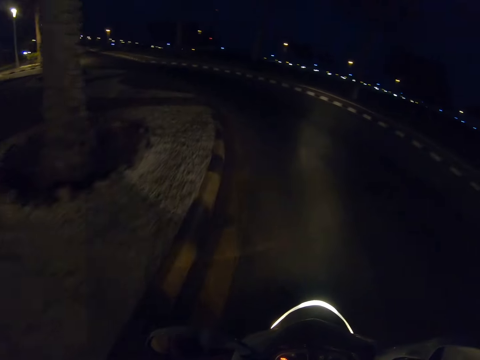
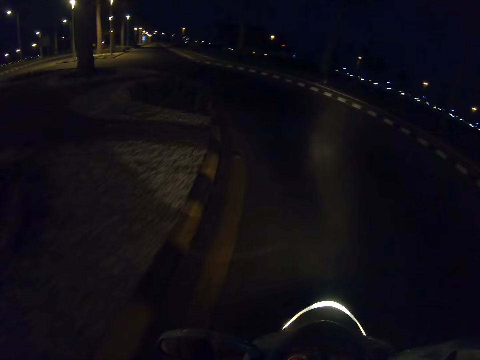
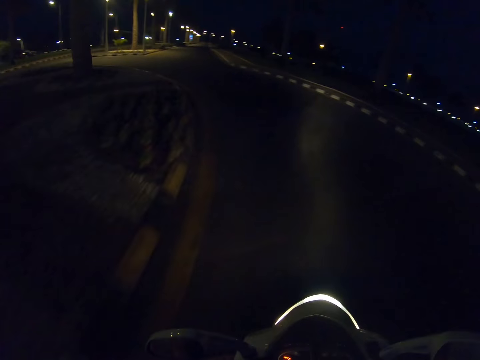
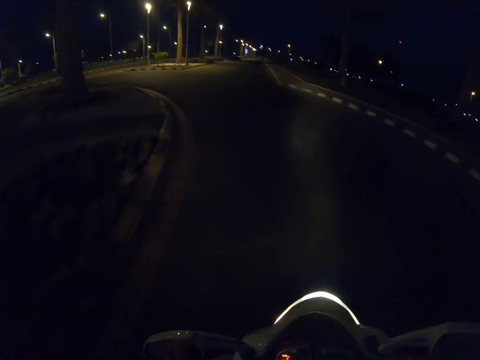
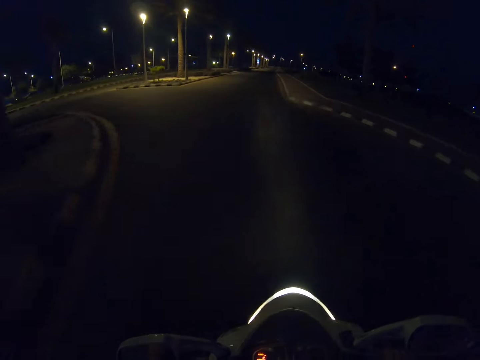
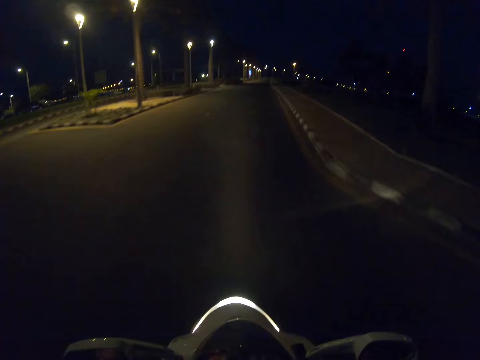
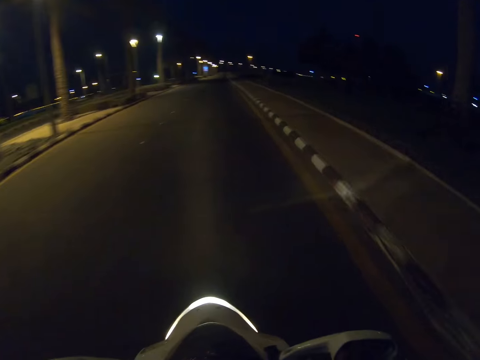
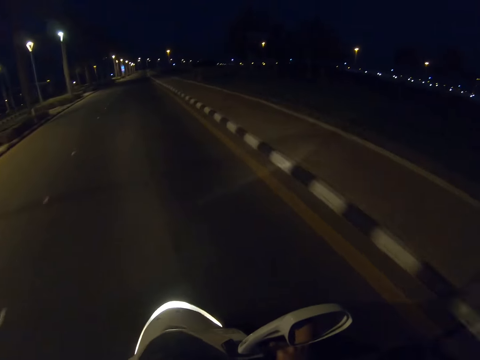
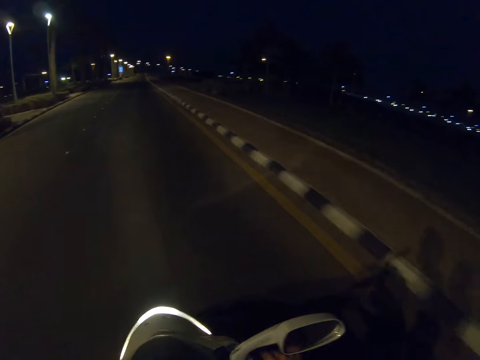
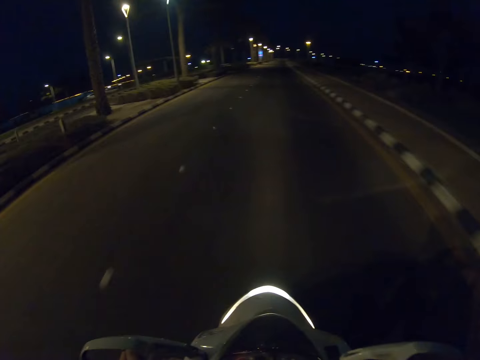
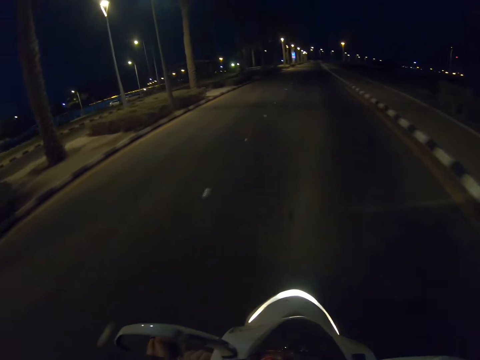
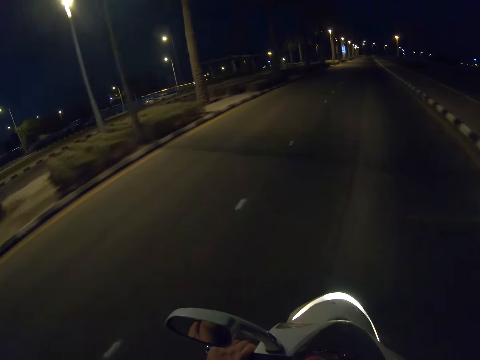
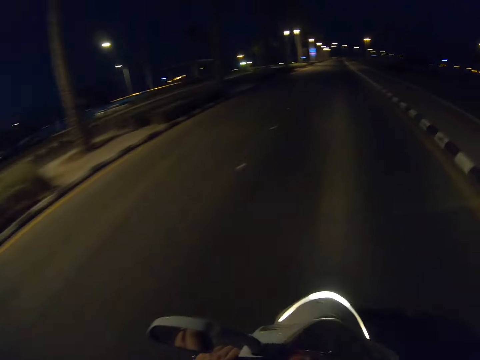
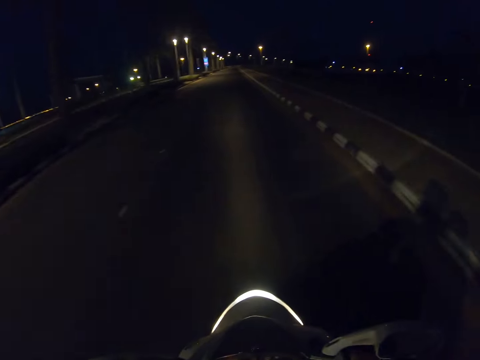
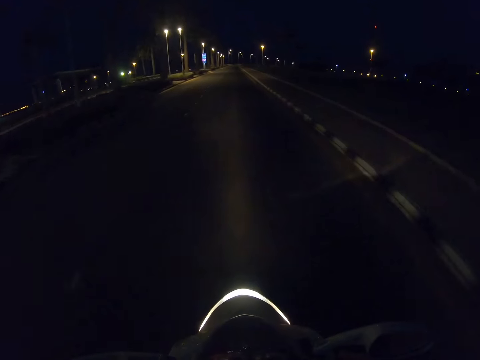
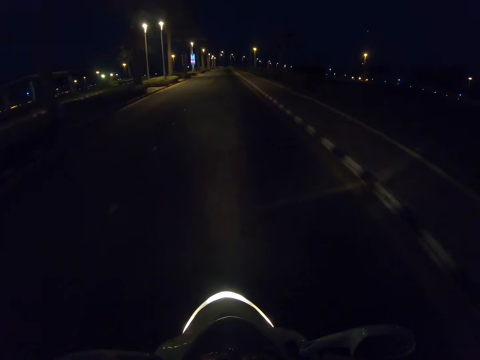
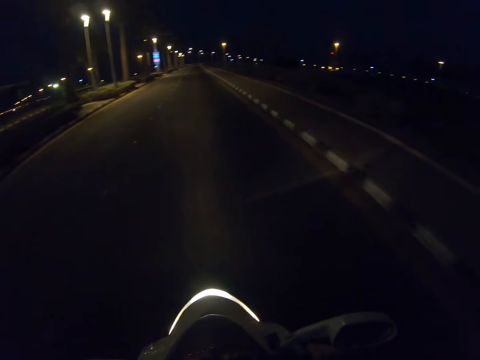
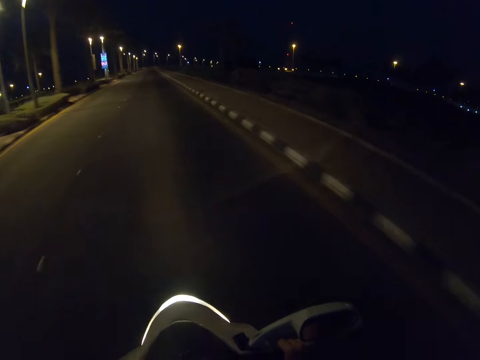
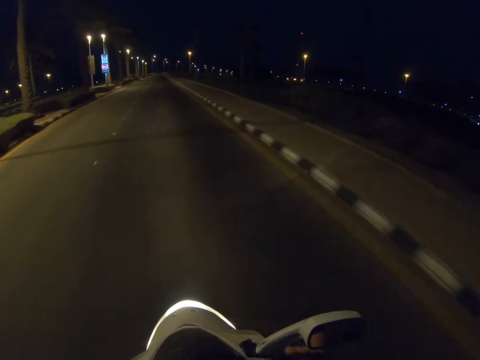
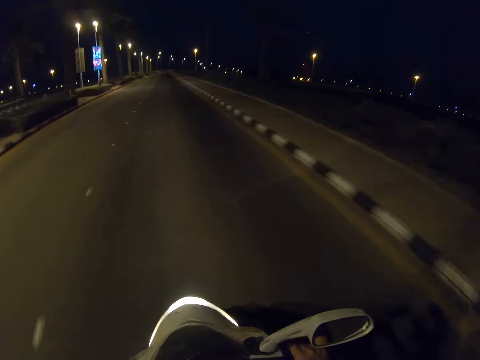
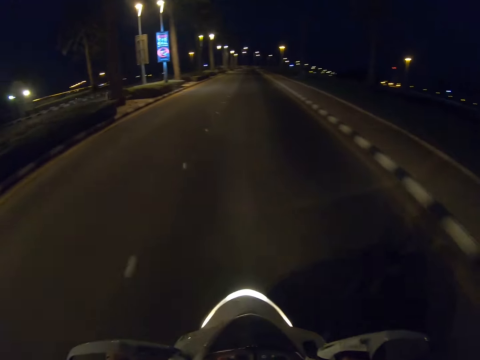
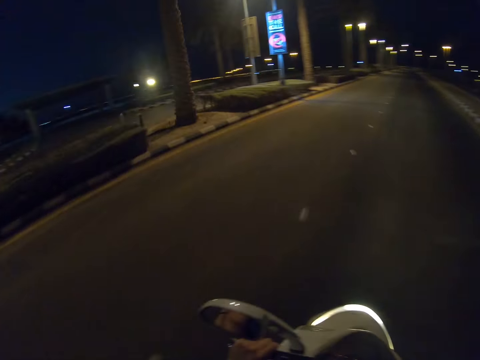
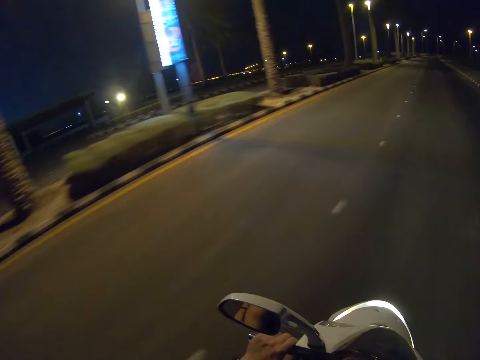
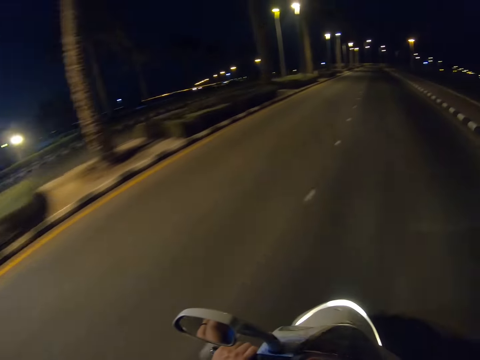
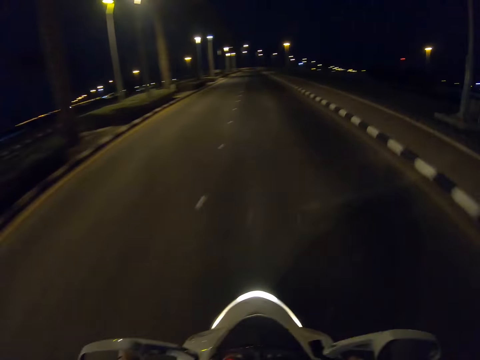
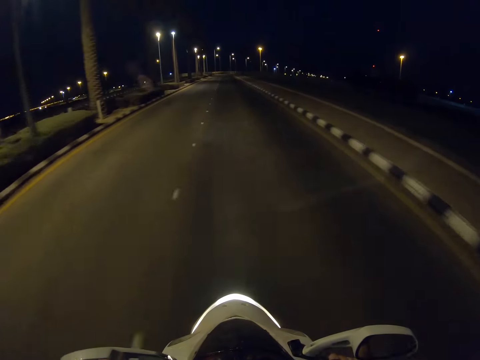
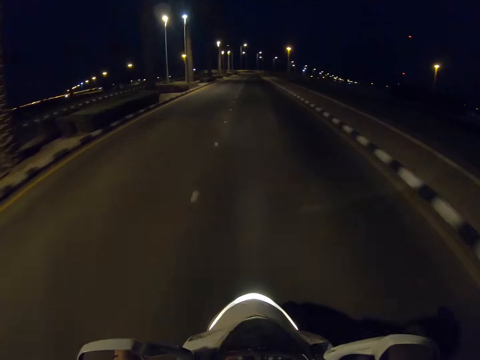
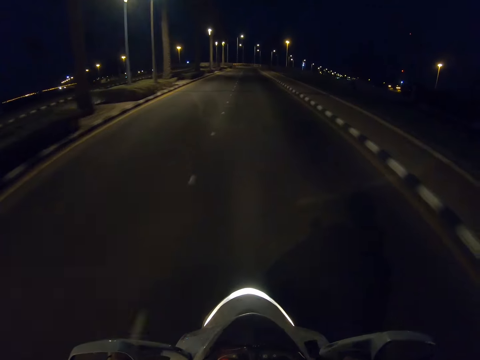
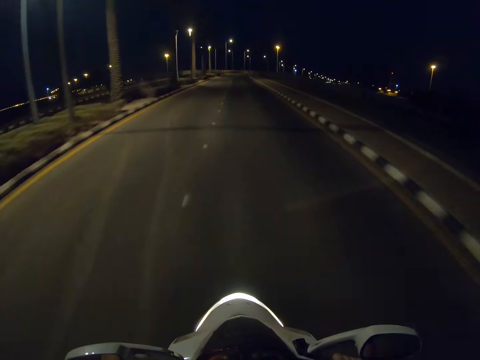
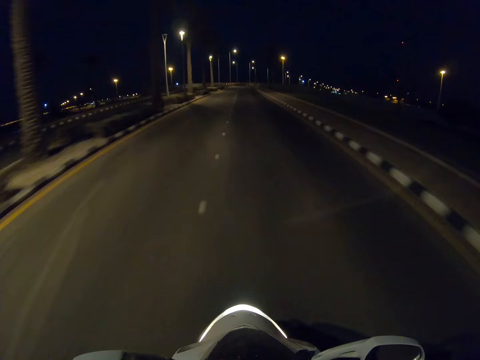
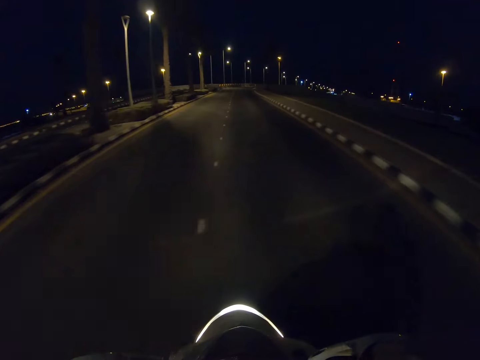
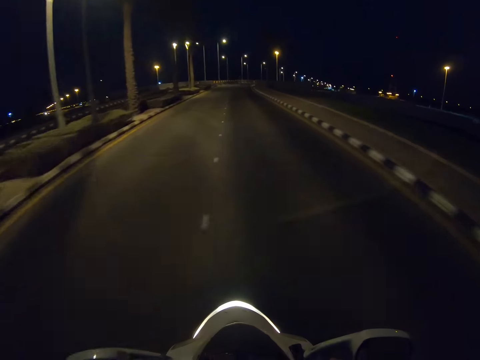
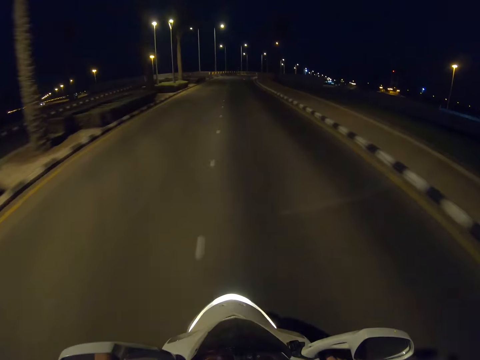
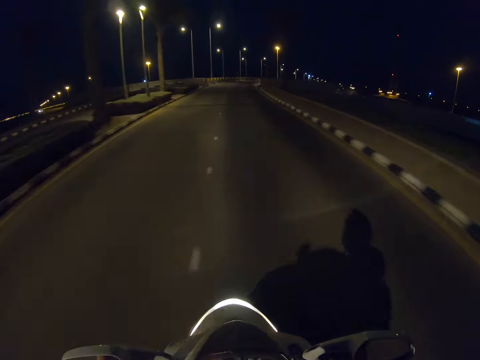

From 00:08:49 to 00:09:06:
The camera wearer looks around the road. They ride a motorbike on the road. They look around the road. They ride the motorbike on the road.

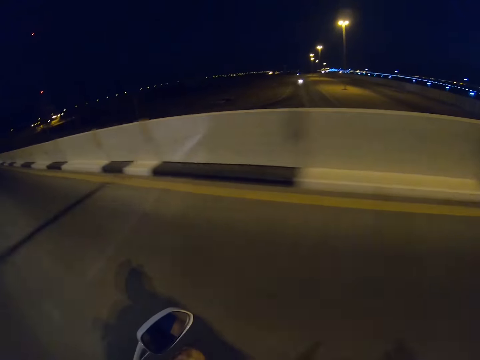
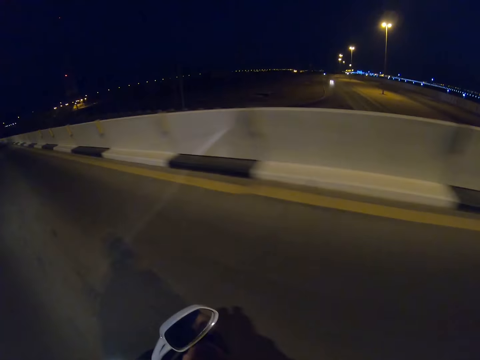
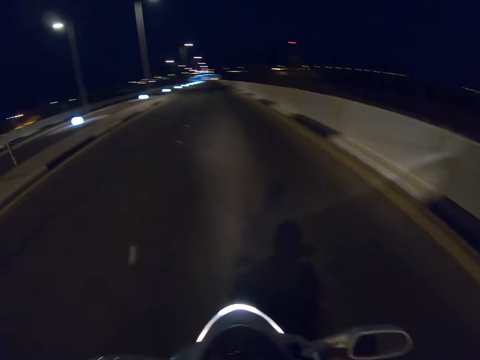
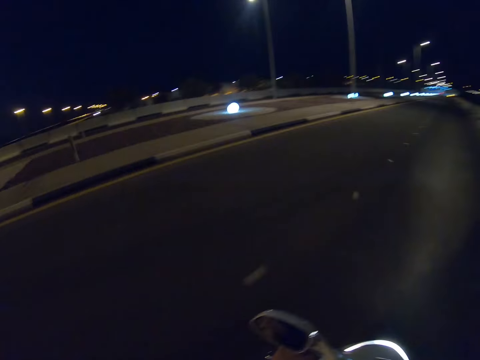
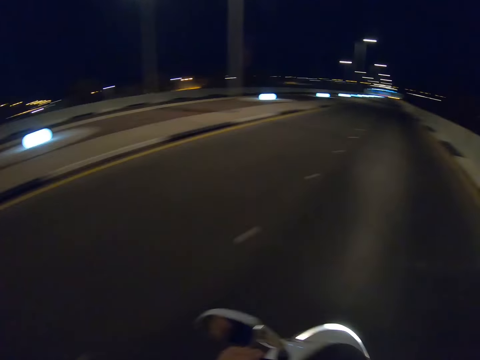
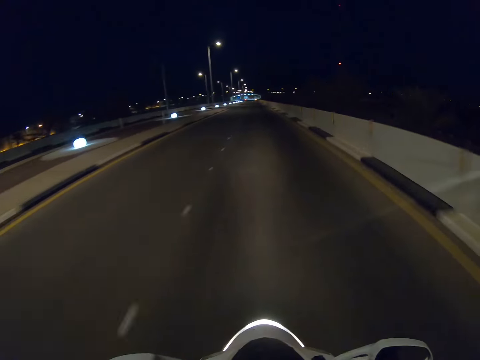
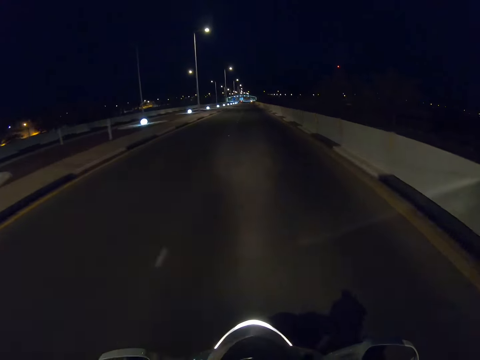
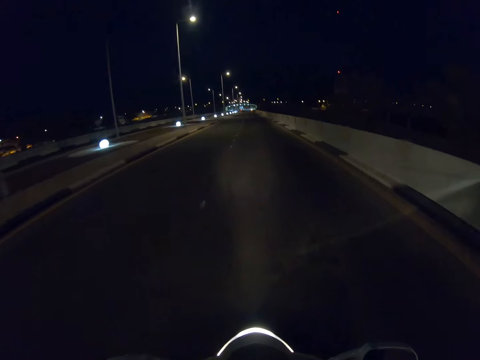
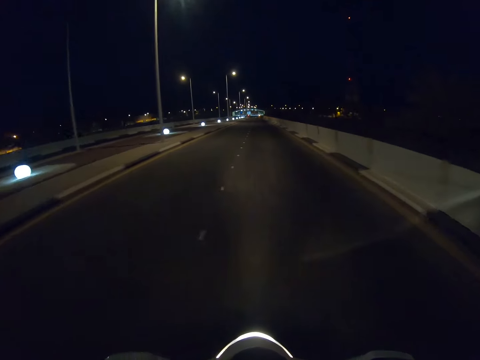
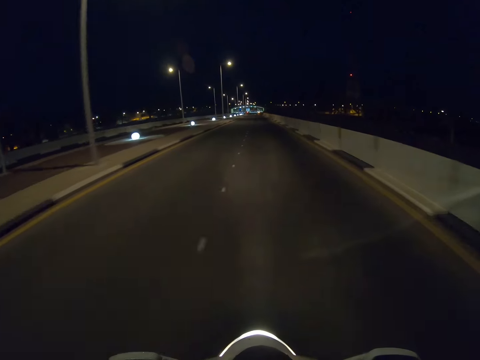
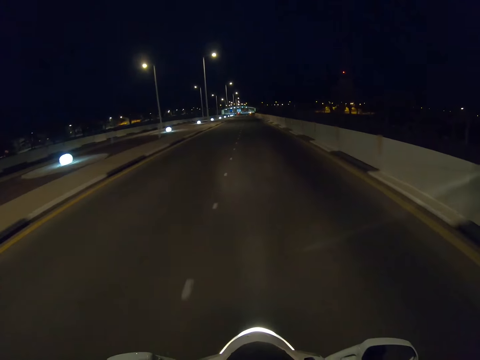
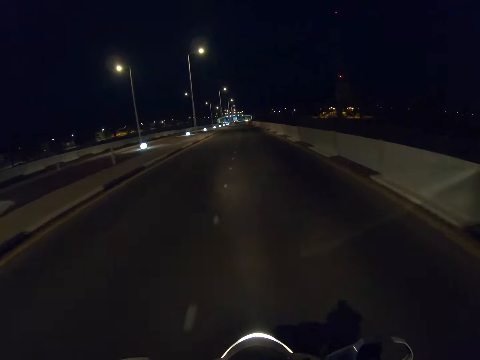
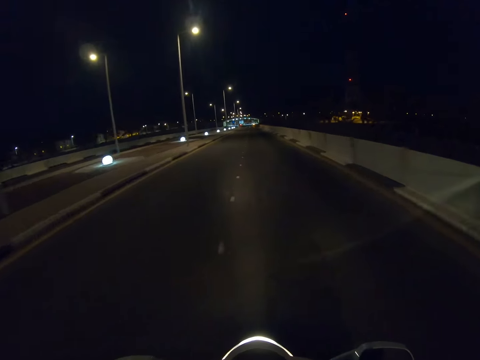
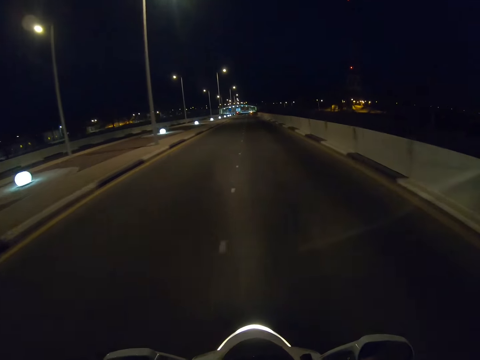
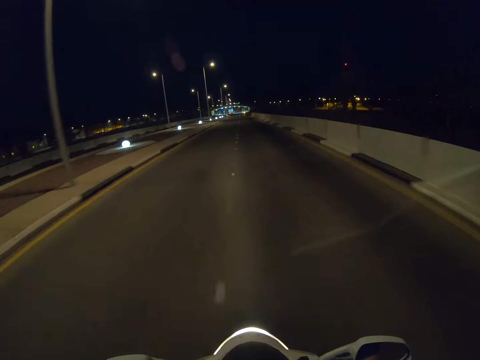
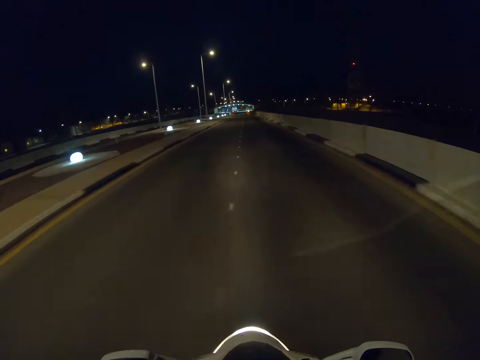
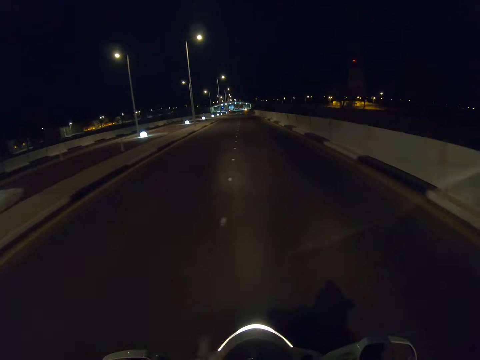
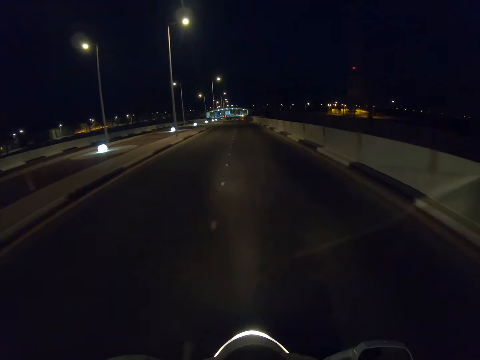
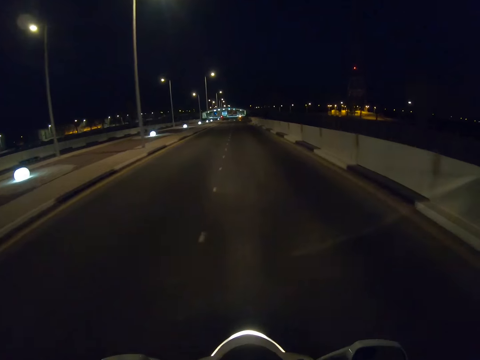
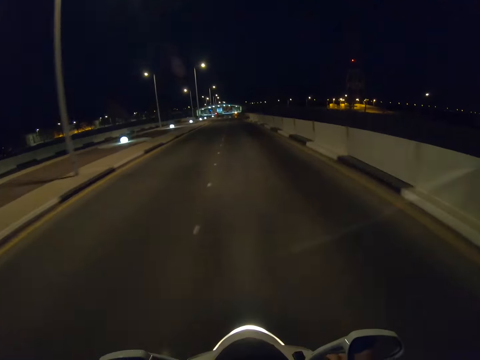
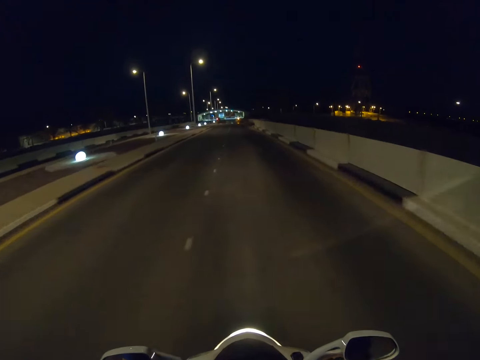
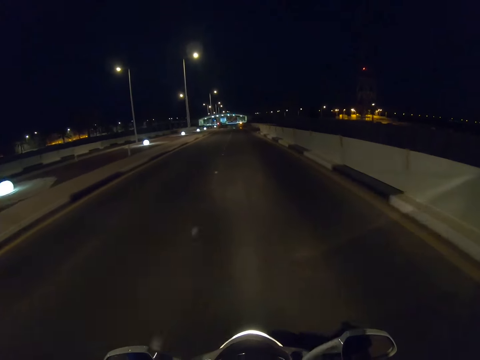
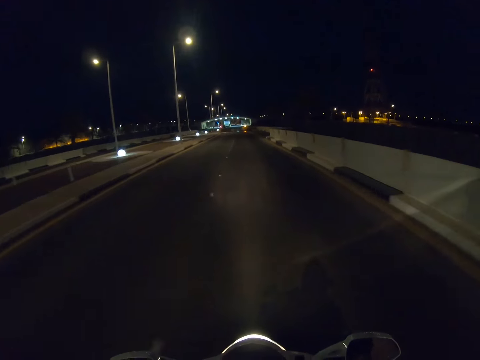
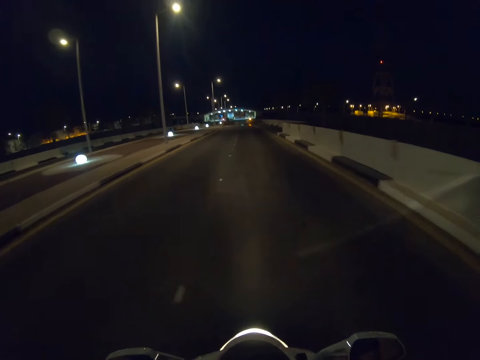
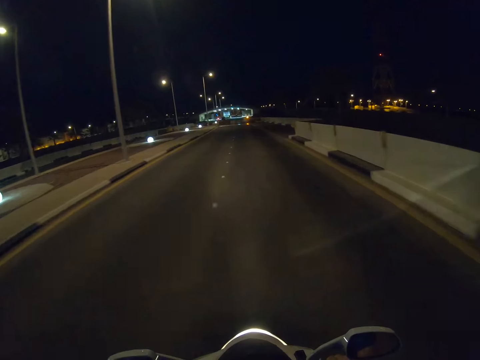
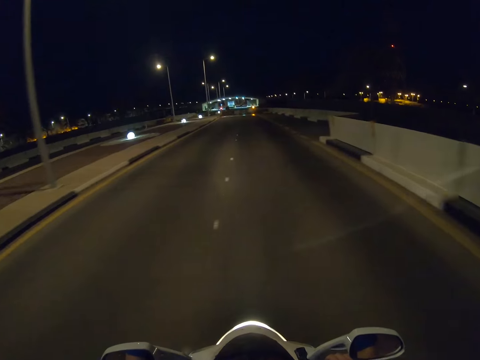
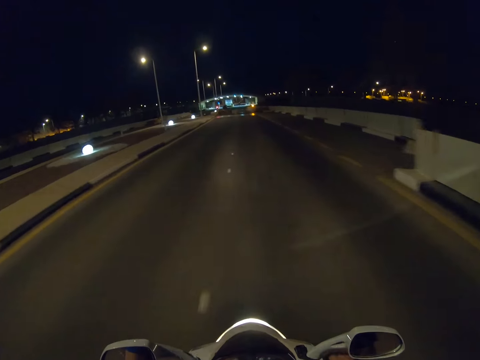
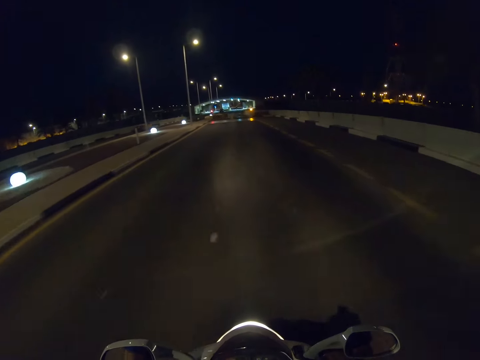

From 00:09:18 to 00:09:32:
The camera wearer looks around the road. They ride a motorbike on the road.
